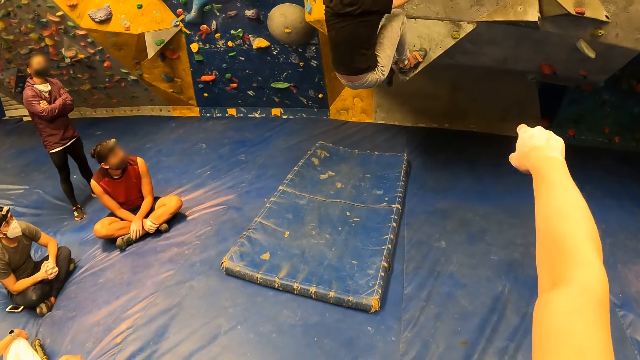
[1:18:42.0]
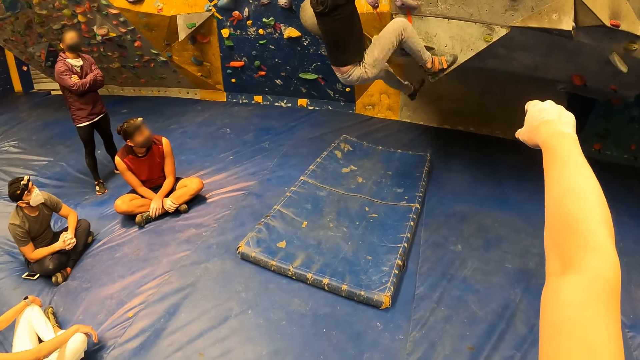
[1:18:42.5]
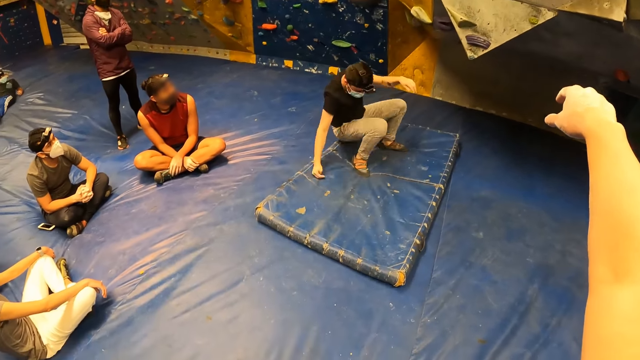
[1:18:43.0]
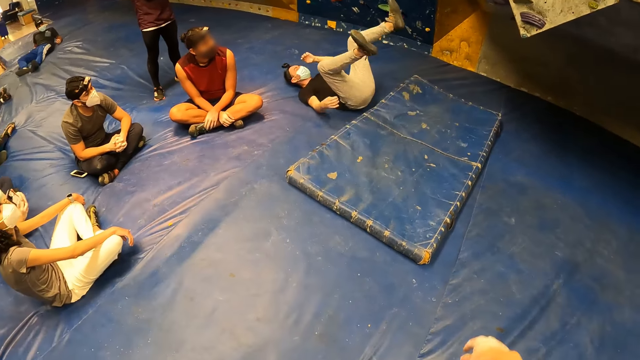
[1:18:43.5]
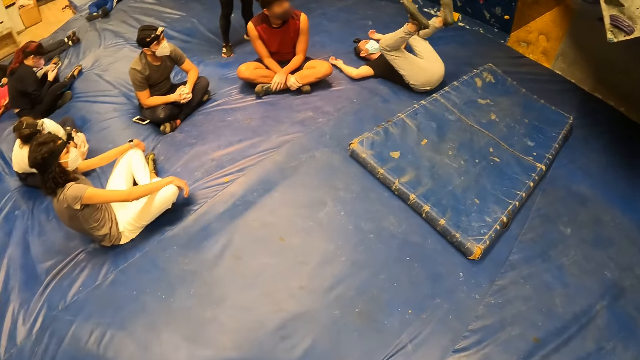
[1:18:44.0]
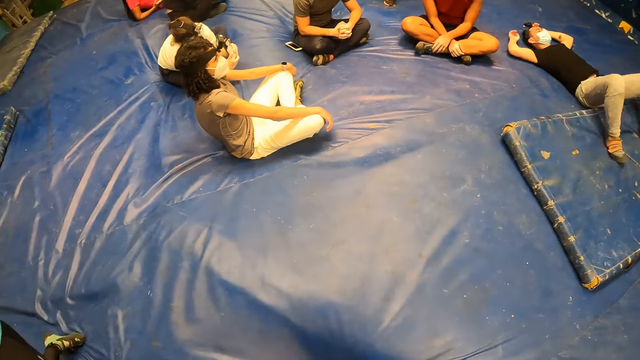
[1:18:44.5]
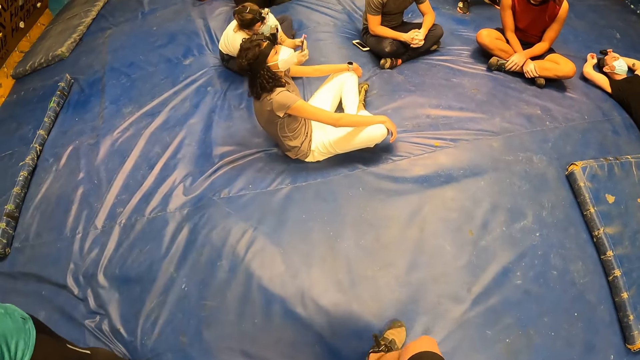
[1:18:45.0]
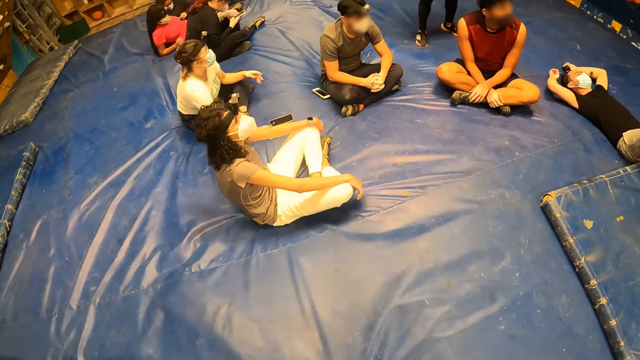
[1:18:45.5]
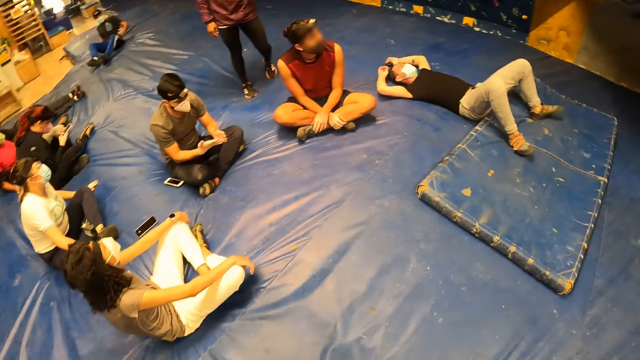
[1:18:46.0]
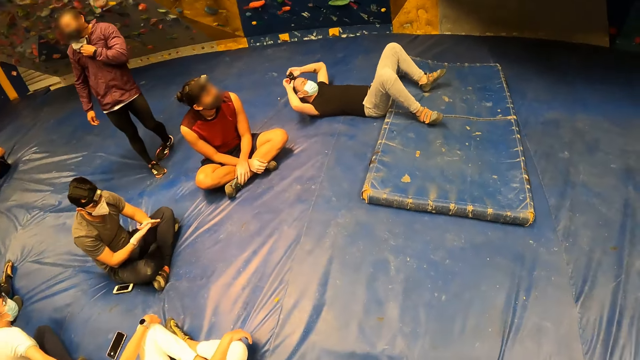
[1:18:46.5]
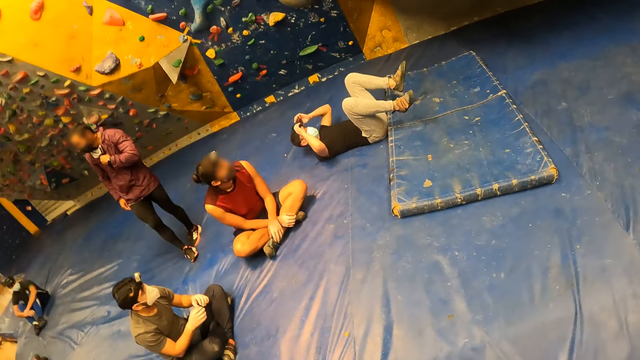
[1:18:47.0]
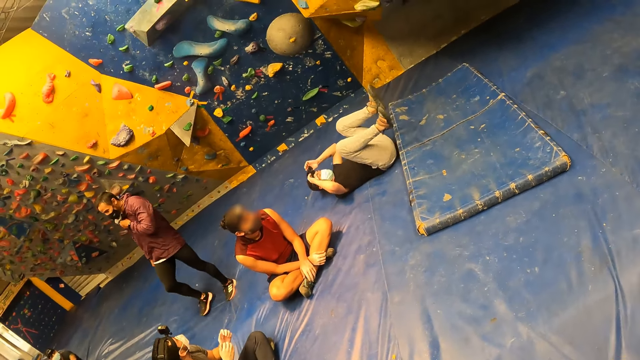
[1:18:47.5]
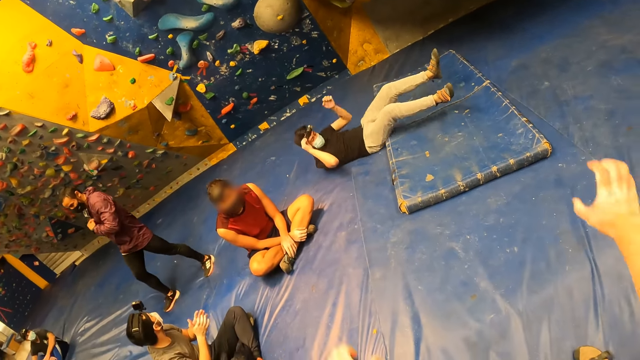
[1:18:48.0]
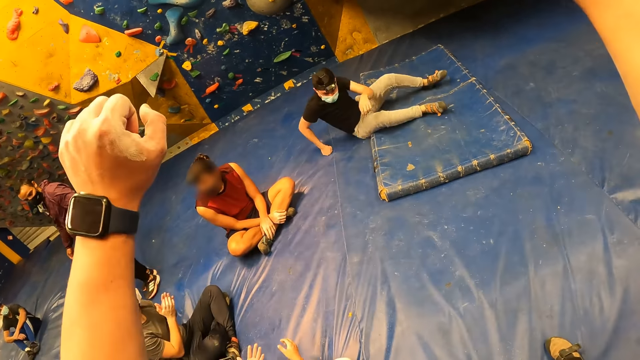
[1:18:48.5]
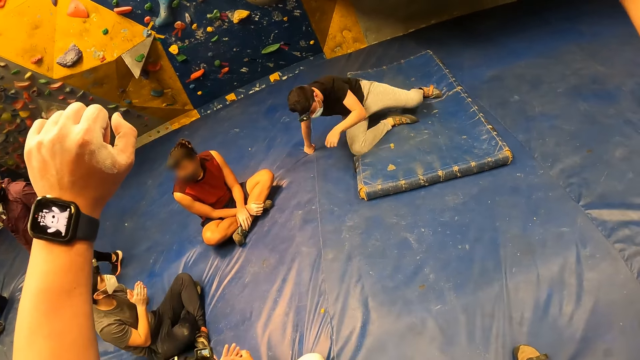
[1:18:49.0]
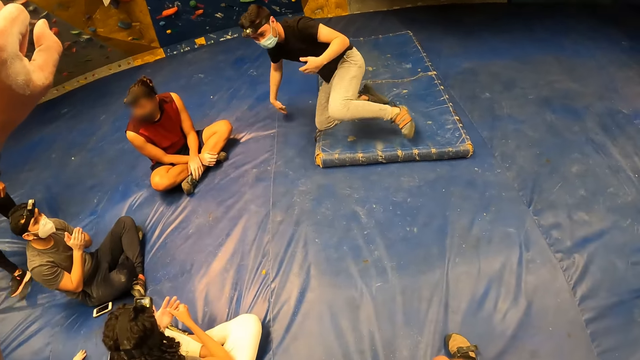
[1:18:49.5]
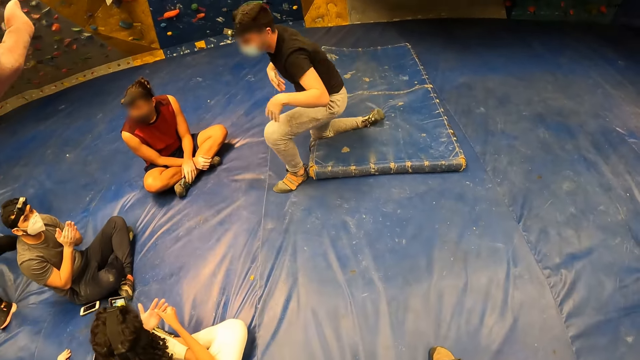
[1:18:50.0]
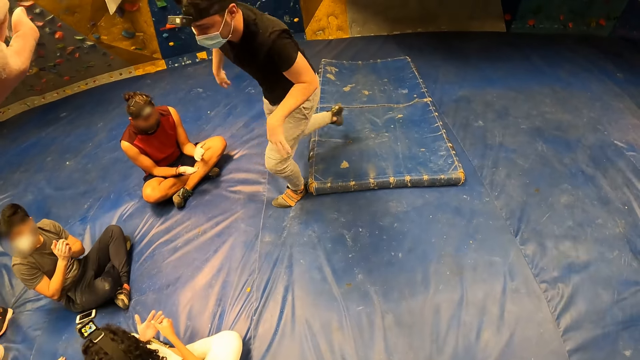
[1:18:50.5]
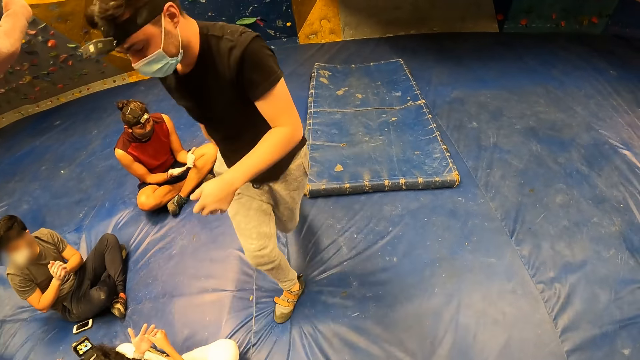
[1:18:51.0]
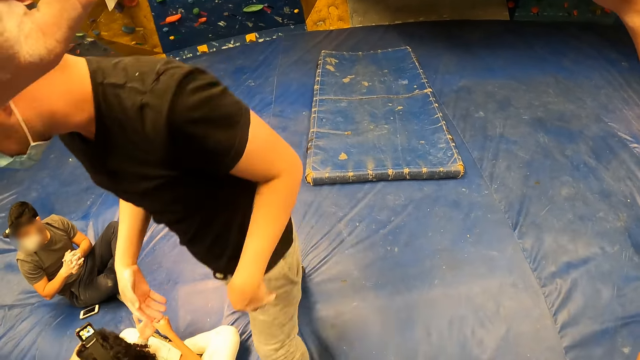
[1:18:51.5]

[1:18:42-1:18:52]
A man falls from the bouldering wall to the crash pad. The camera wearer watches the man fall from the climbing wall. They look around, move around and look around. They raise both hands. The man stands from the ground. The camera wearer watches the man stand.

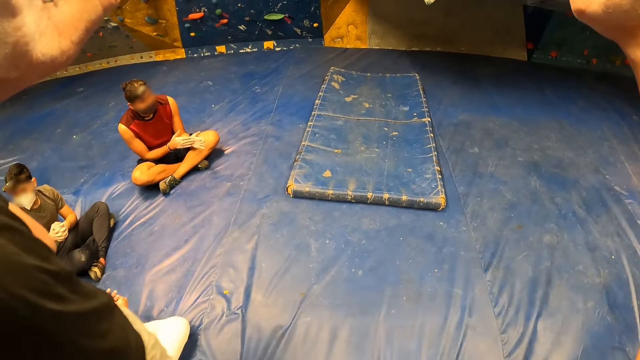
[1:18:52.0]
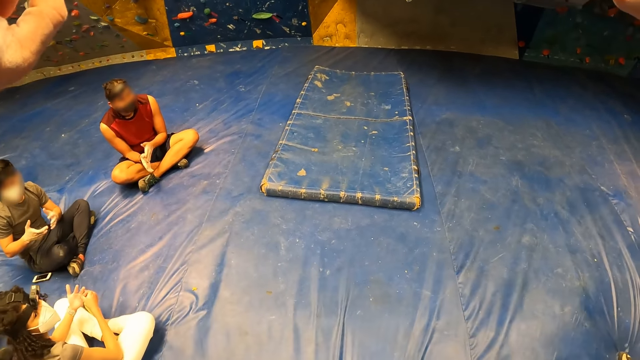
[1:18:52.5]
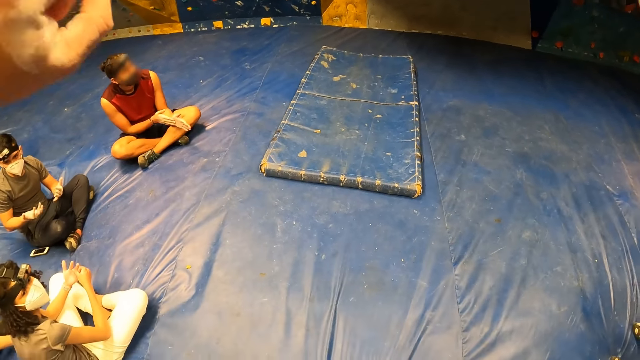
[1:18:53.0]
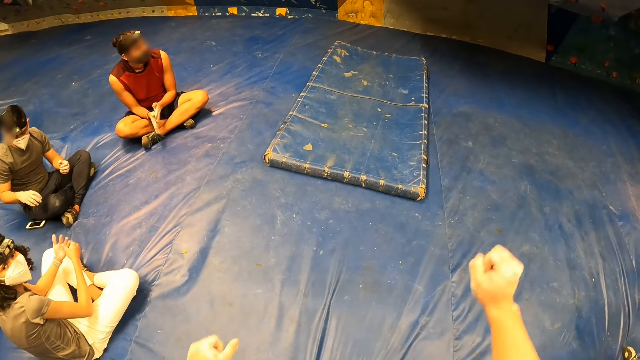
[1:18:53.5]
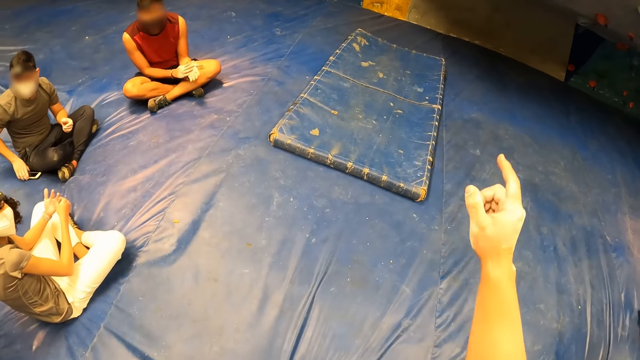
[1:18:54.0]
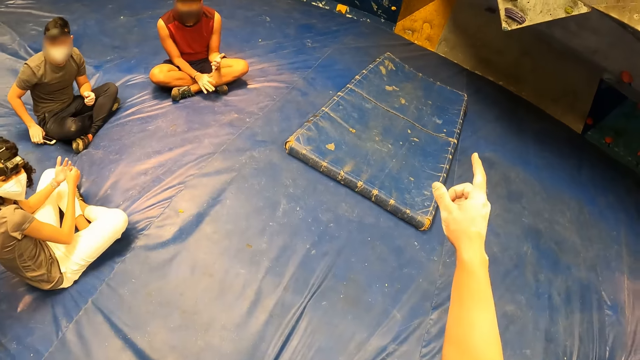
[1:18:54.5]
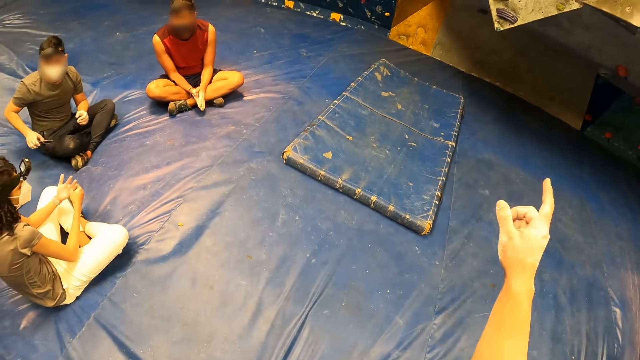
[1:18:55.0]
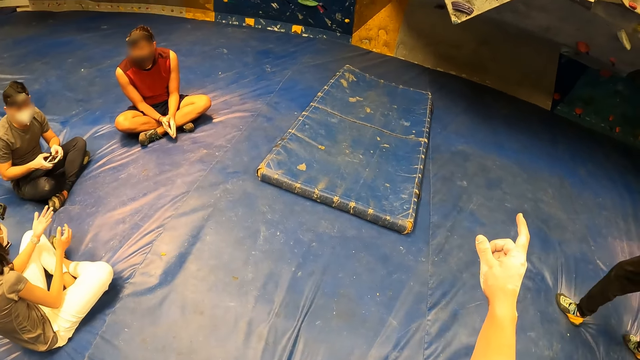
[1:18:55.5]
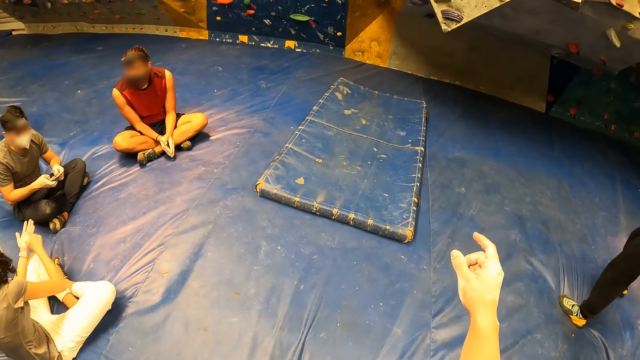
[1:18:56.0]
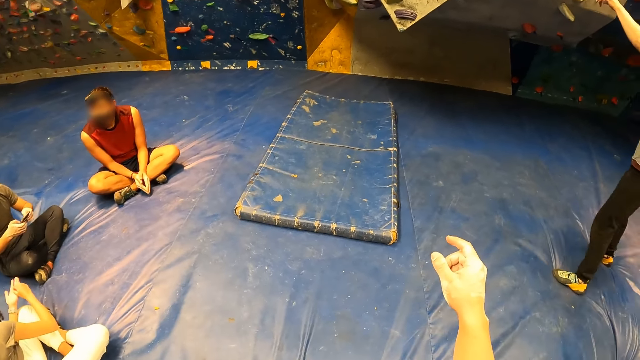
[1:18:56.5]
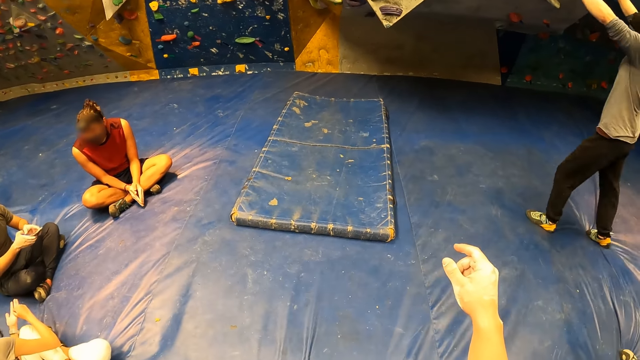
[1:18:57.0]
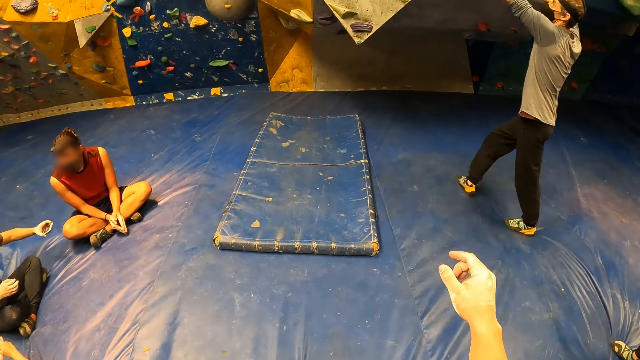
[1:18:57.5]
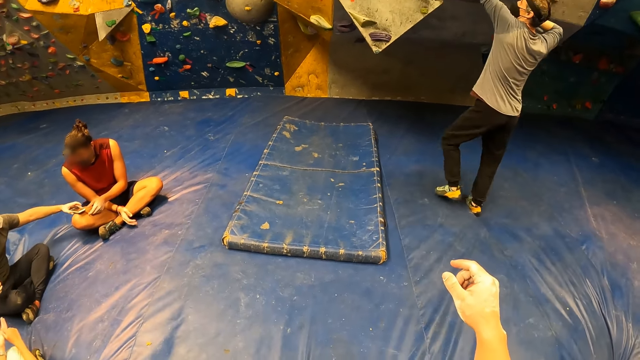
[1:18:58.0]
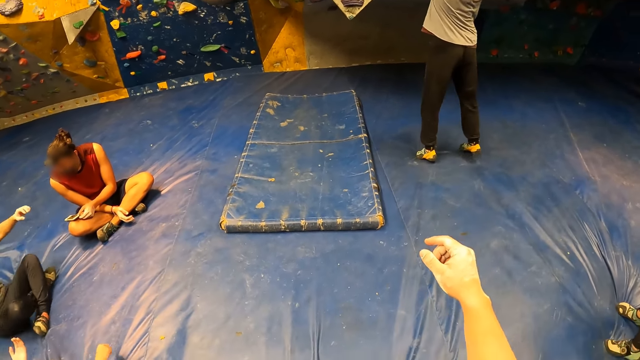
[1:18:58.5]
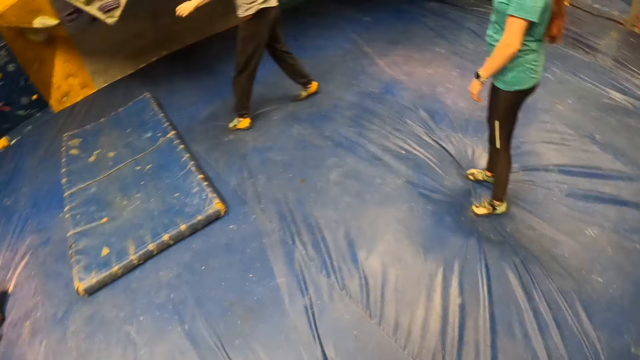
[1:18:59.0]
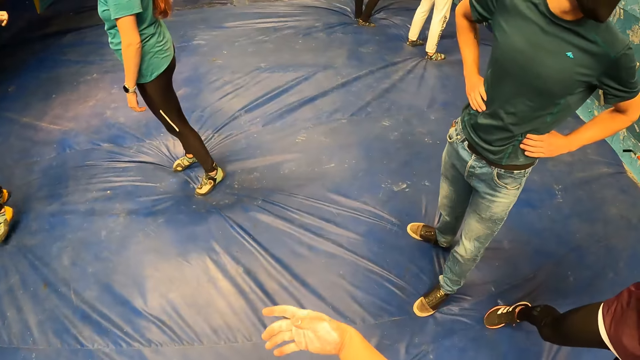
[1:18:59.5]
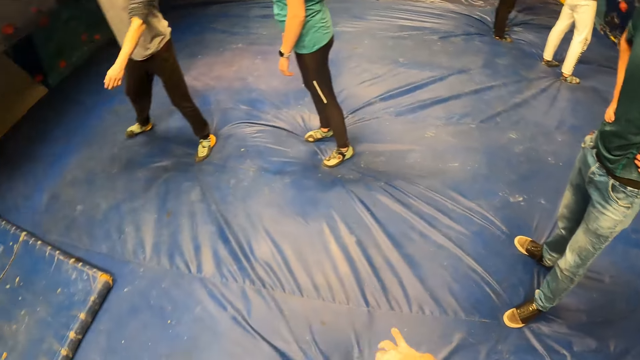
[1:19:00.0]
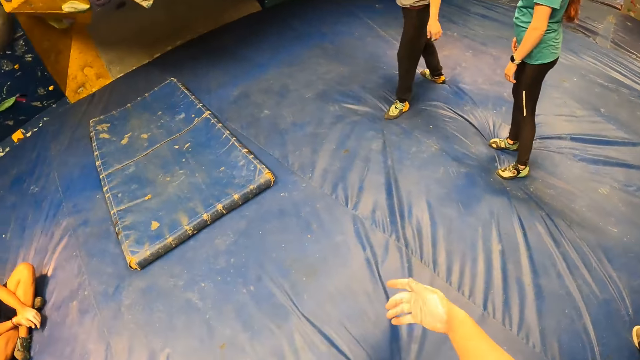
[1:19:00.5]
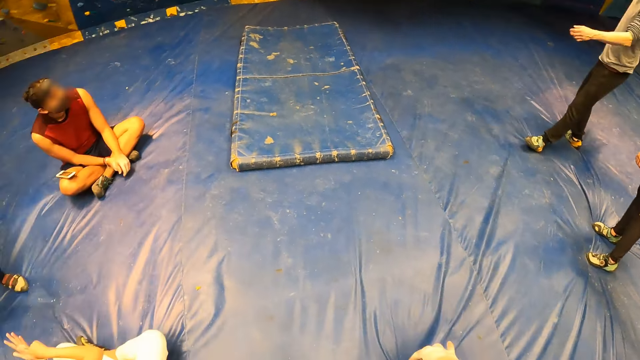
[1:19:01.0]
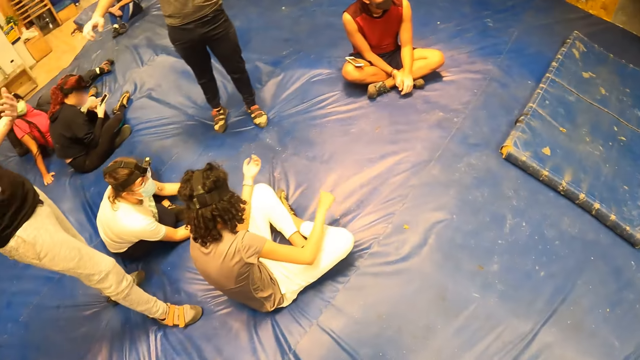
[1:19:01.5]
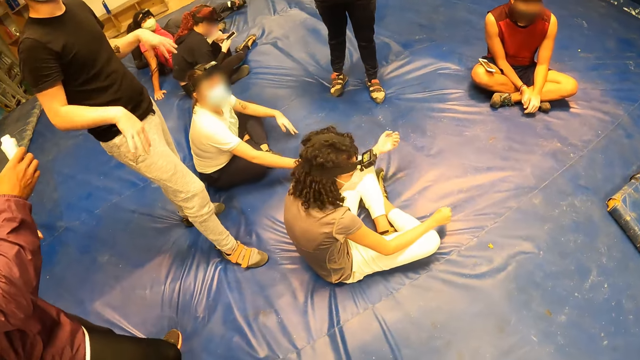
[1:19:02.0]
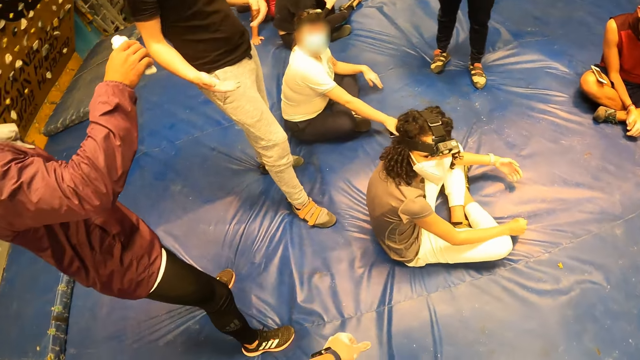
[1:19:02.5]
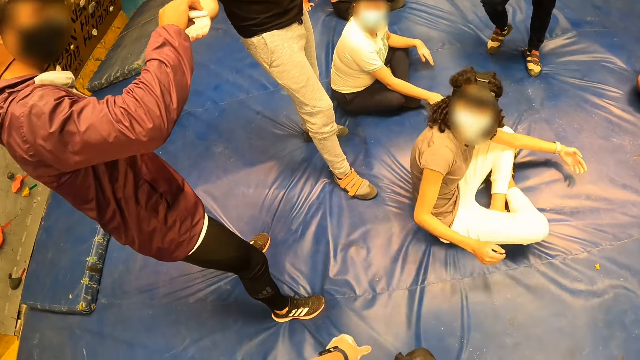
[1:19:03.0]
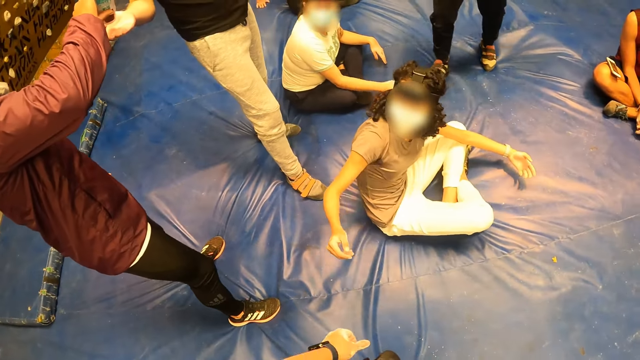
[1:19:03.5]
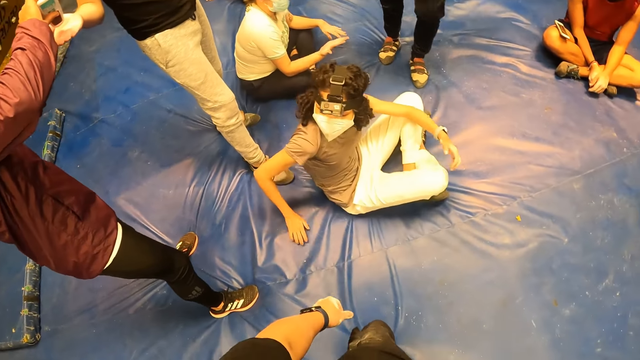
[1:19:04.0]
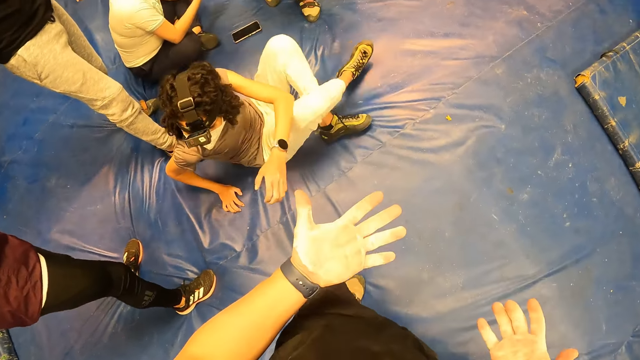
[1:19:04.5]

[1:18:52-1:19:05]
The camera wearer drops both hands. He points to the bouldering wall with his right hand. A man touches the bouldering wall. The camera wearer looks around. He shakes his right hand. He looks around. Another man pours powder into the right hand of a third man with his right hand. The camera wearer looks at both of his palms.
